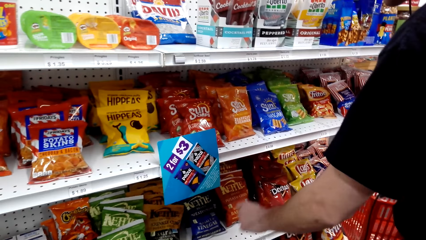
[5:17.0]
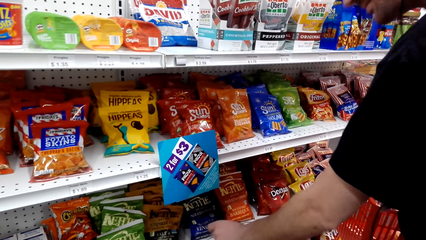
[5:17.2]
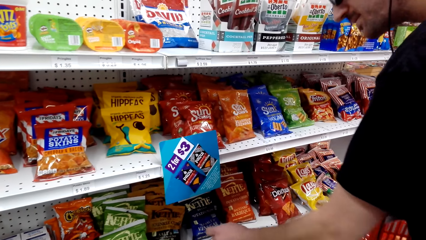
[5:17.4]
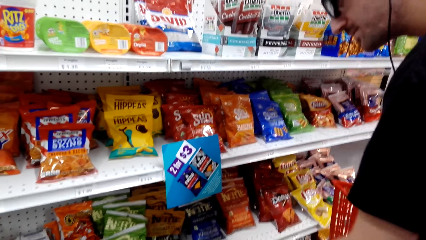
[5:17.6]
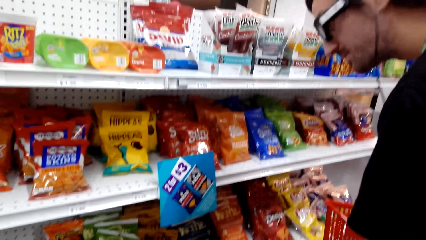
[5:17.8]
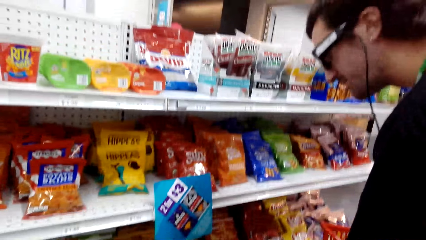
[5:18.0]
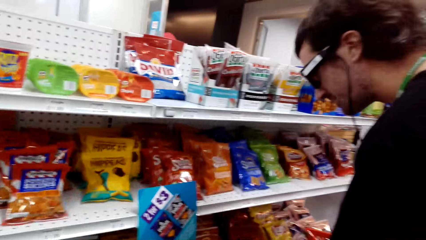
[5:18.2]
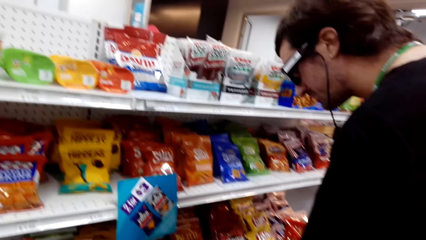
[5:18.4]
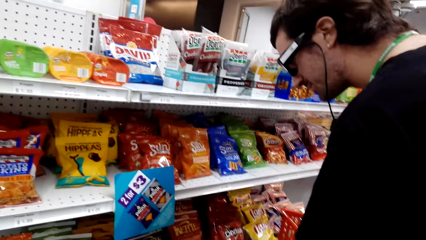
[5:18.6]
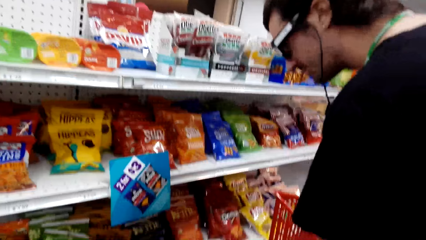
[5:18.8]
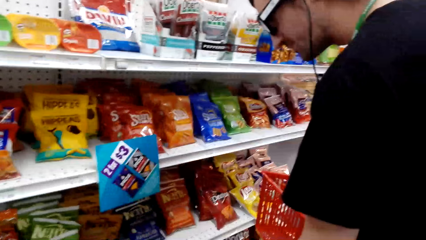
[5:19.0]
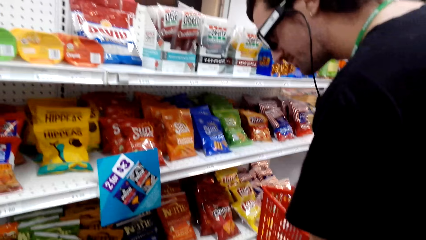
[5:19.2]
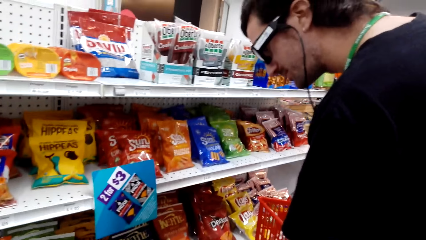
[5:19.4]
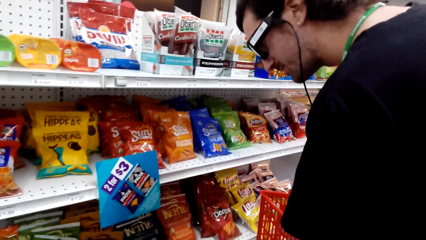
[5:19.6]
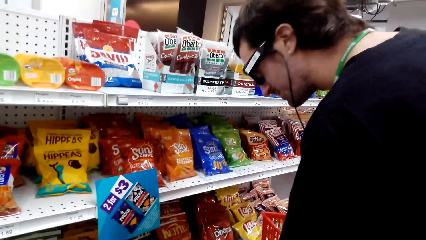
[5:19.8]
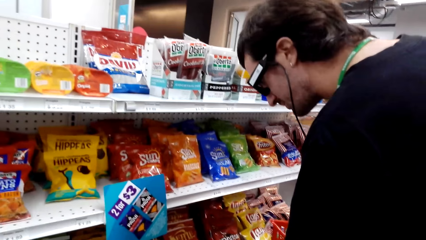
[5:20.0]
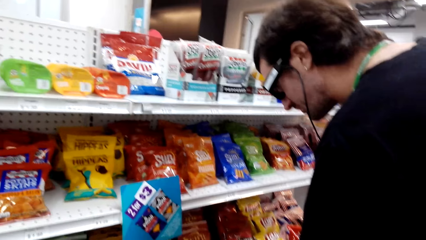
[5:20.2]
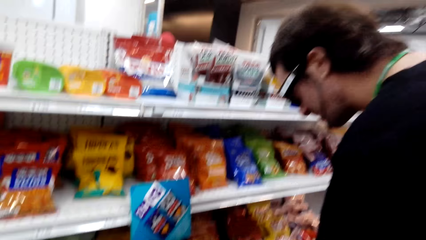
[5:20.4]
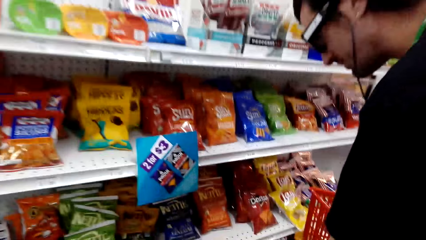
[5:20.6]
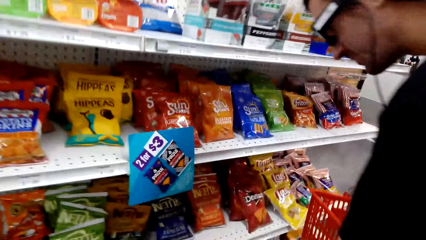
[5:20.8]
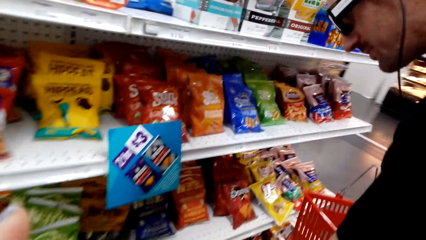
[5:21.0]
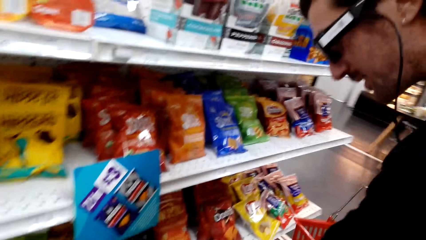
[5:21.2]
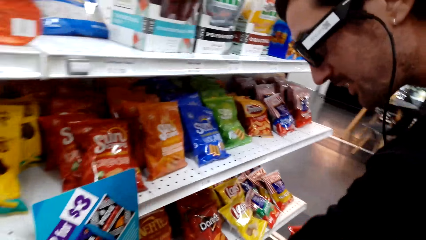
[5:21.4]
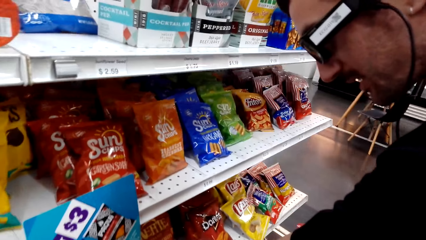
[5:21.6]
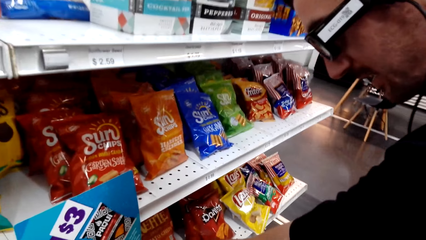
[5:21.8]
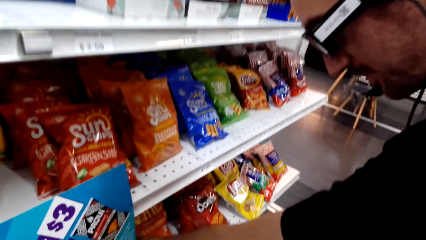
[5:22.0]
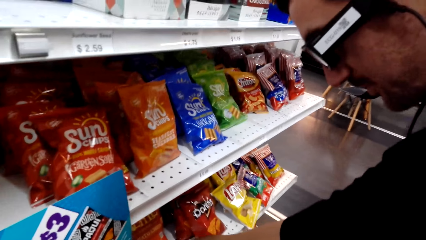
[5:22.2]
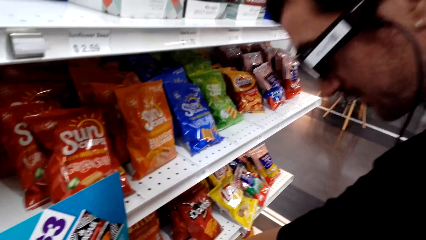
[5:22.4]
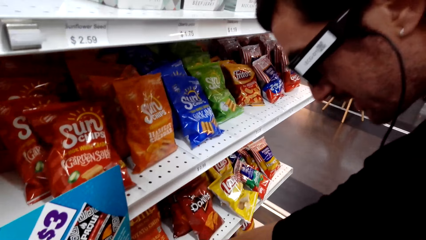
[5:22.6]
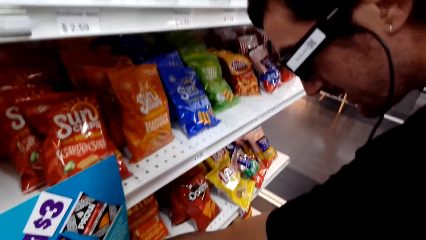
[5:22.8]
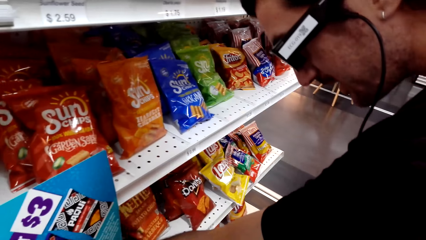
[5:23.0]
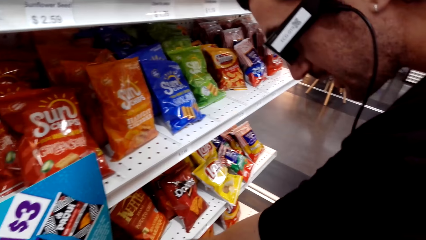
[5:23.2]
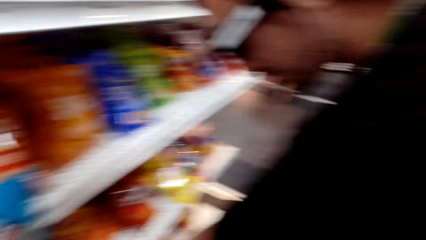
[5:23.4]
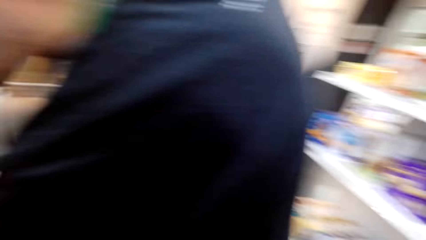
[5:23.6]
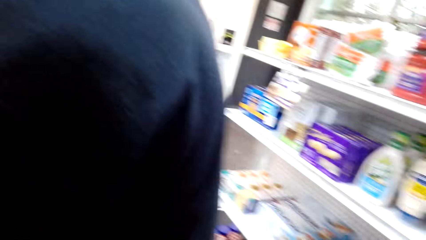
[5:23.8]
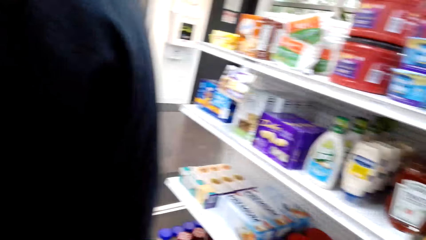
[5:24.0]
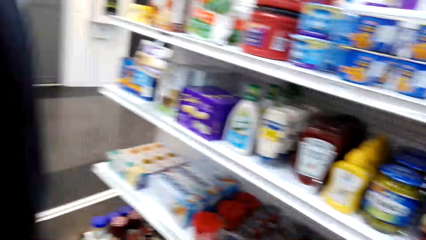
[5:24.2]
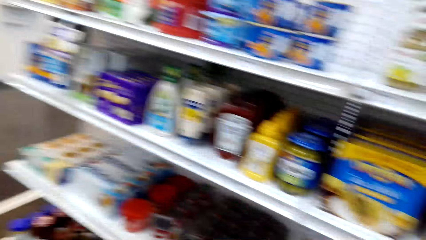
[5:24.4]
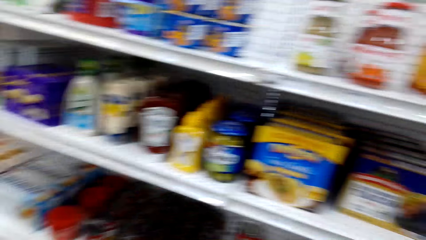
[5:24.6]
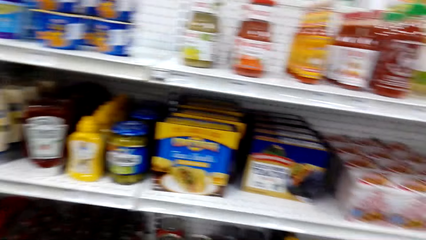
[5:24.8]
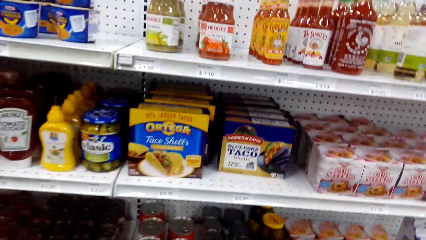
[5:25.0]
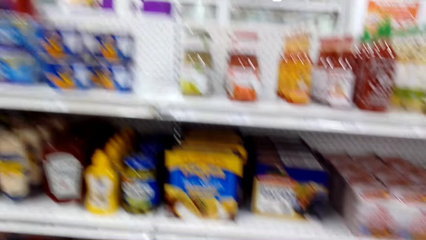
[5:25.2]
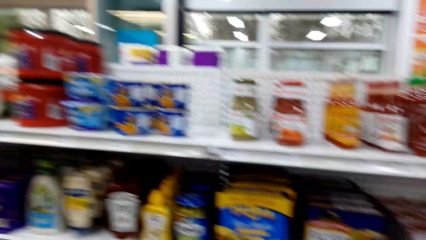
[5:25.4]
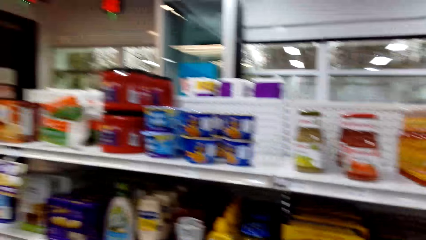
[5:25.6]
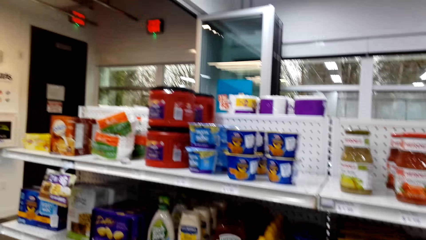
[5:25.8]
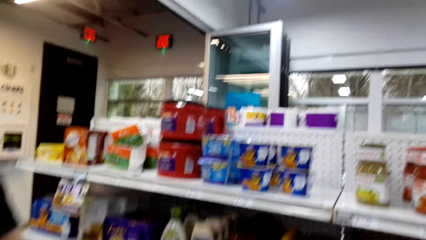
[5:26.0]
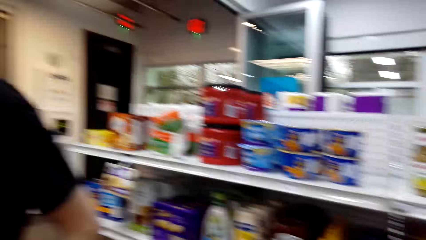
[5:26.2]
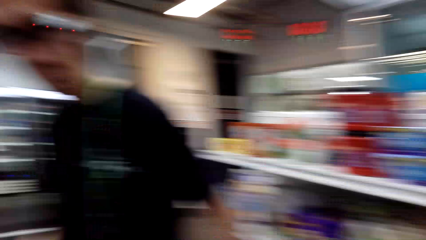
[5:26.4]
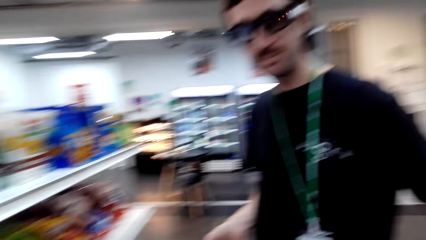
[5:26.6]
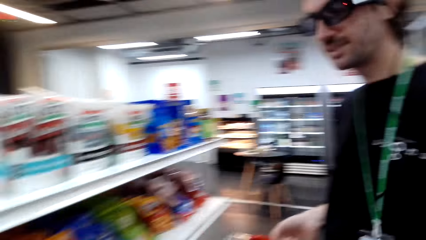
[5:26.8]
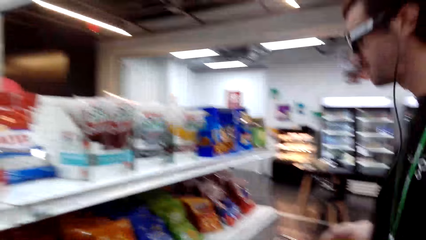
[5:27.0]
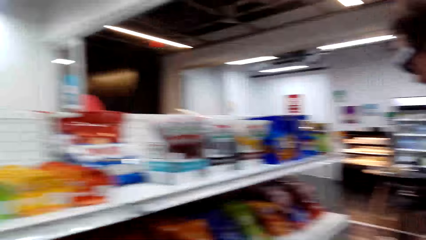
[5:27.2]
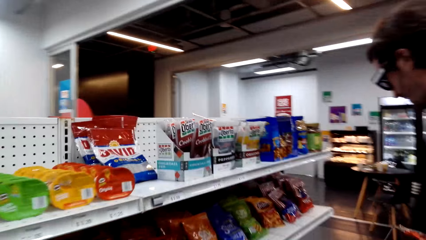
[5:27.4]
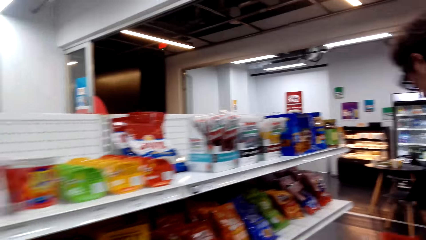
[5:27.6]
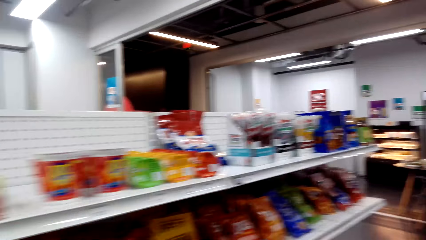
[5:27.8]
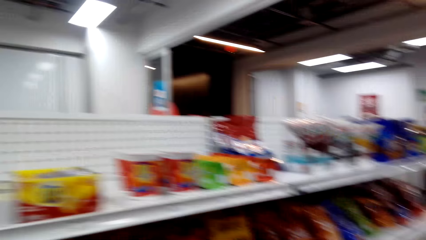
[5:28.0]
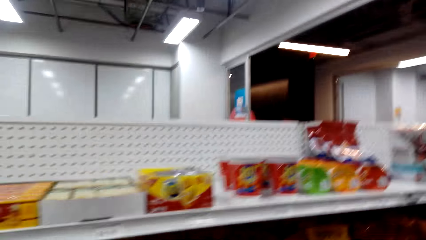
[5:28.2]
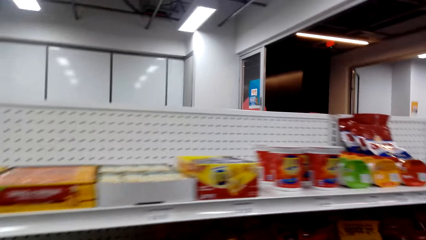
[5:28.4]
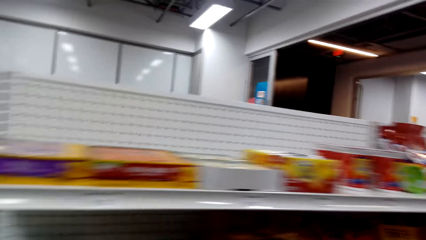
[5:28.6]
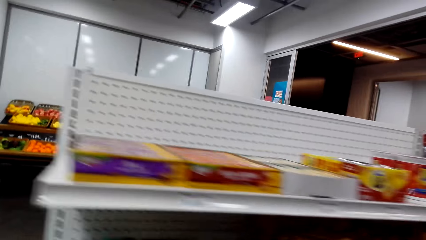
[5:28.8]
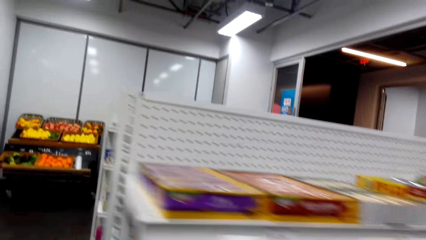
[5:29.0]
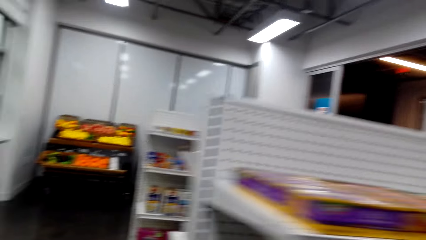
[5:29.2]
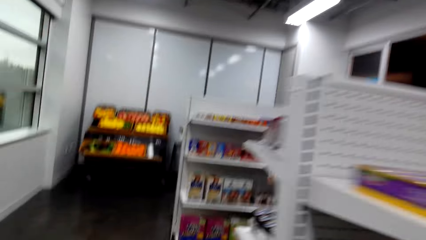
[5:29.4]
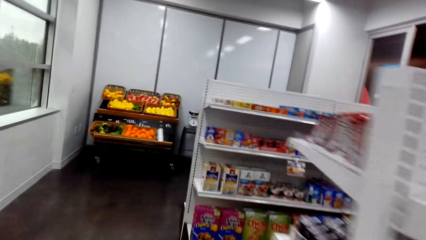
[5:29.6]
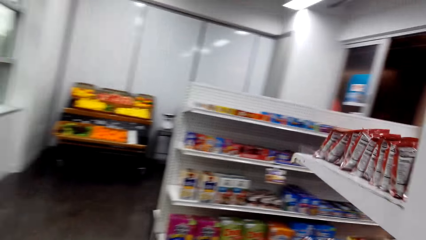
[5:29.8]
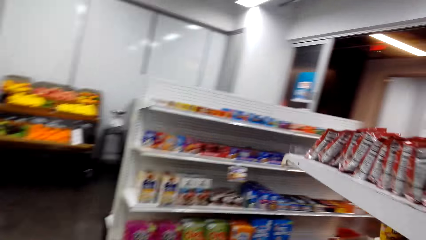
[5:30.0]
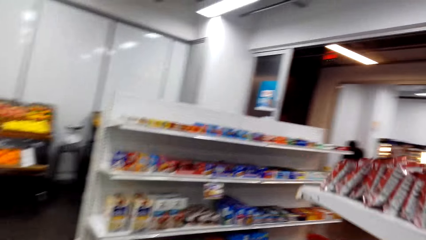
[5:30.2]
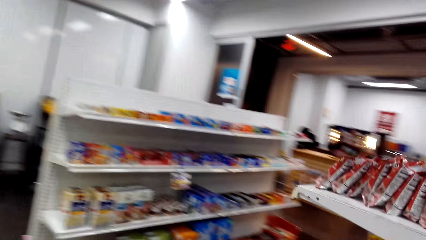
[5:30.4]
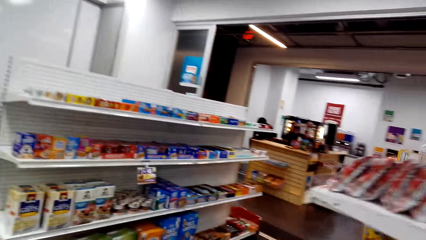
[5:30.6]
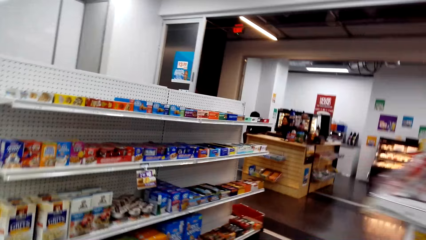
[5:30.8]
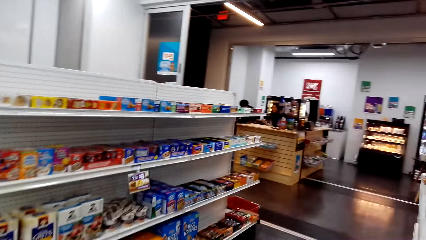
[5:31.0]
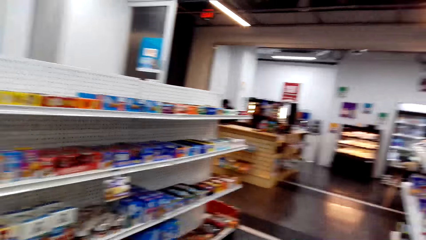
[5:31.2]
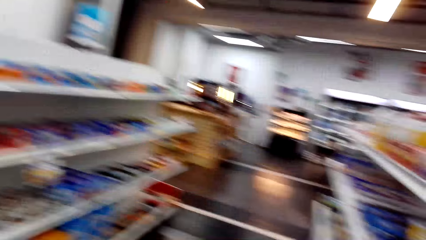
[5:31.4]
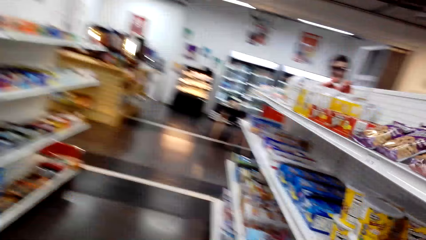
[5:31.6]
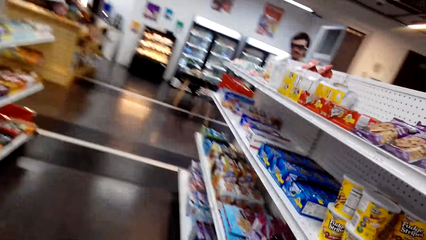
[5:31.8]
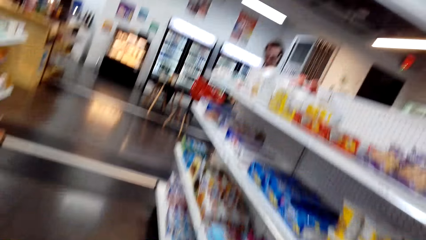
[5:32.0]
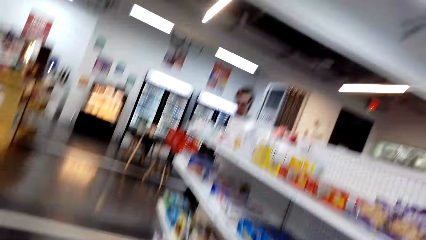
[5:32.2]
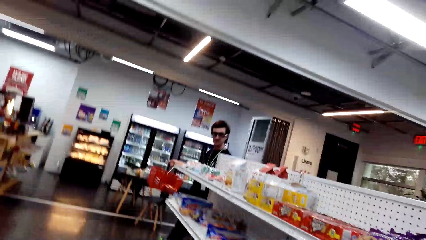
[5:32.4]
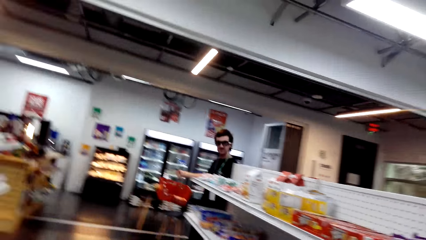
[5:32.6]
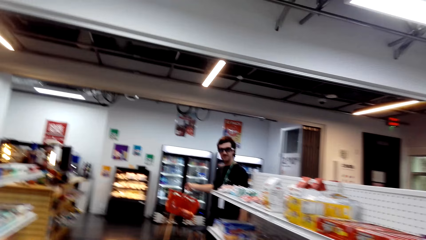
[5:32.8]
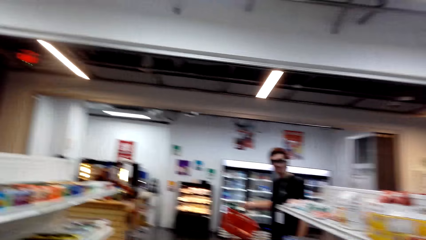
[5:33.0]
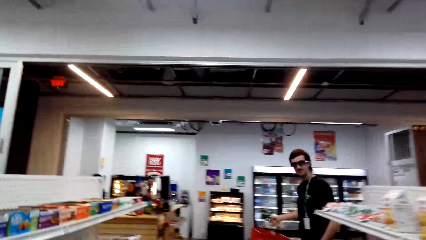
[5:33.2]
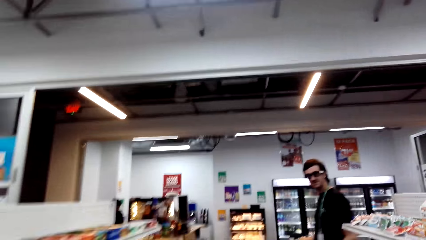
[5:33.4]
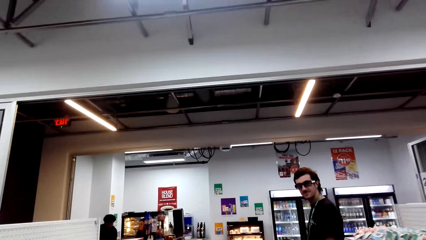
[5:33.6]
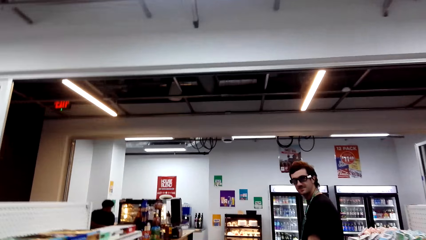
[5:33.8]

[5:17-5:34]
A man moves the packet. The camera wearer looks around and steps forward. The man steps forward.
